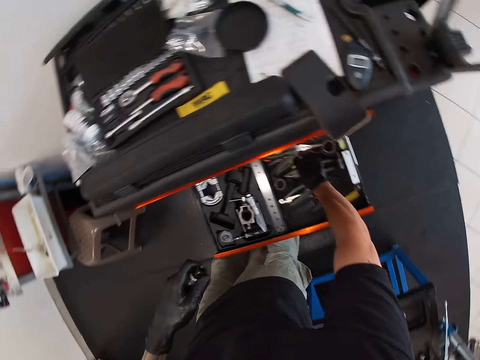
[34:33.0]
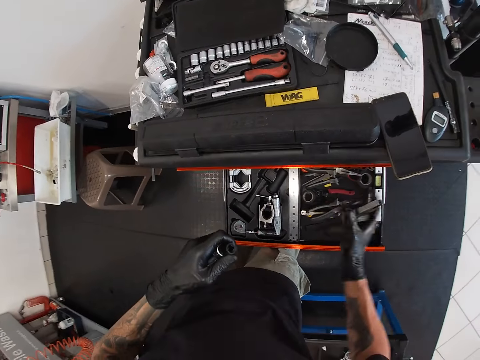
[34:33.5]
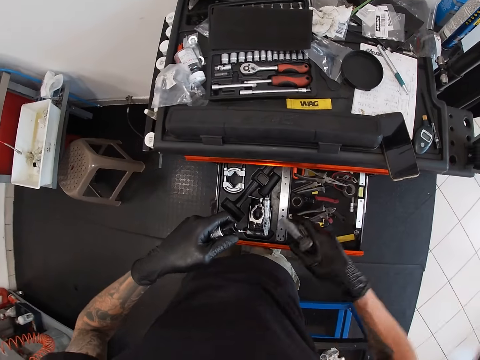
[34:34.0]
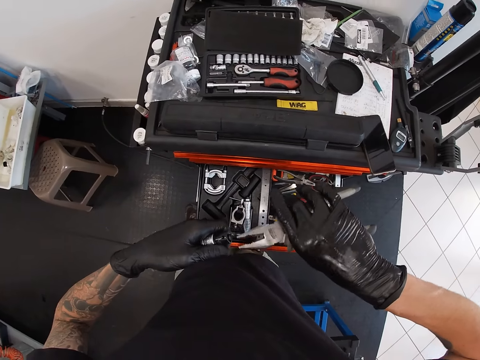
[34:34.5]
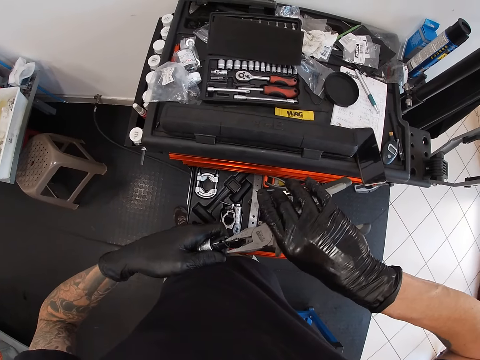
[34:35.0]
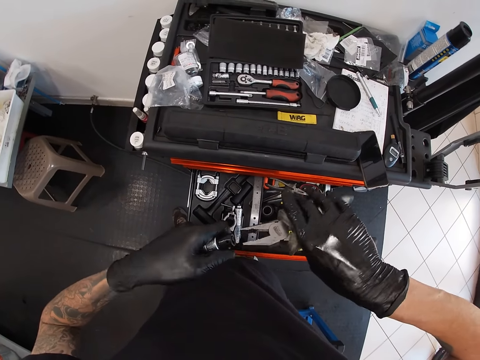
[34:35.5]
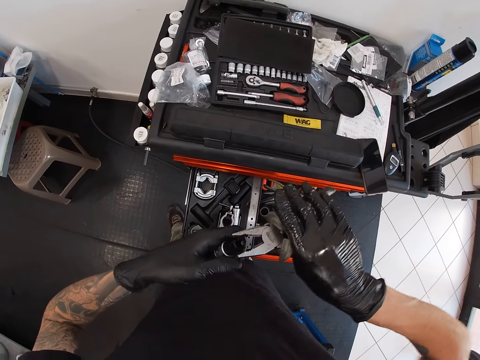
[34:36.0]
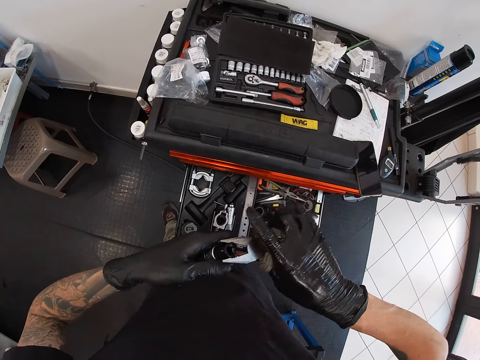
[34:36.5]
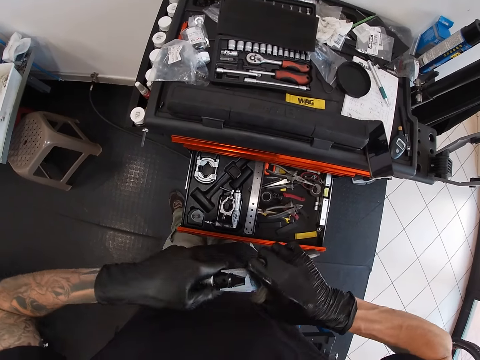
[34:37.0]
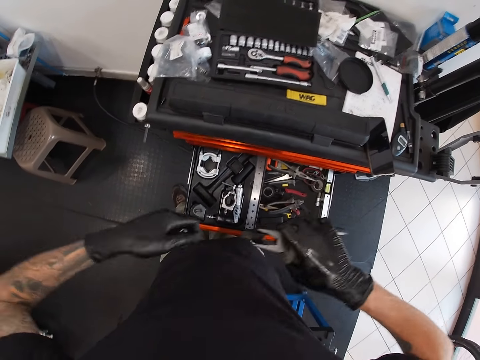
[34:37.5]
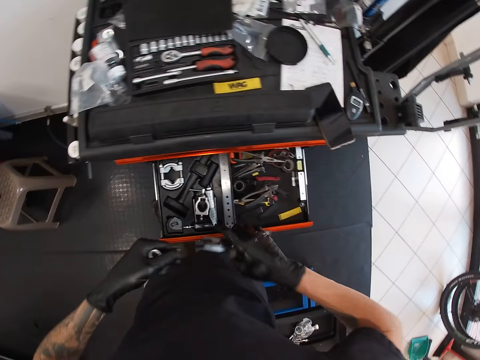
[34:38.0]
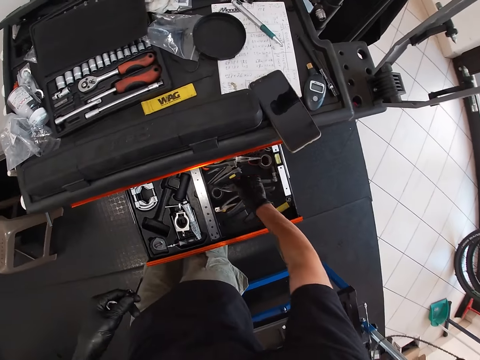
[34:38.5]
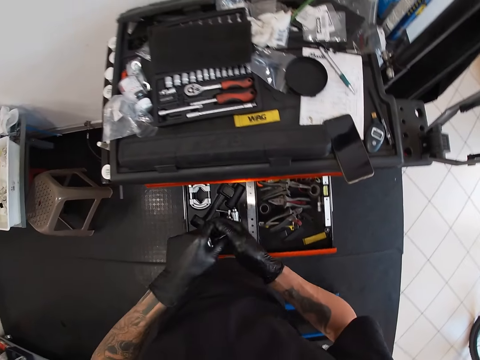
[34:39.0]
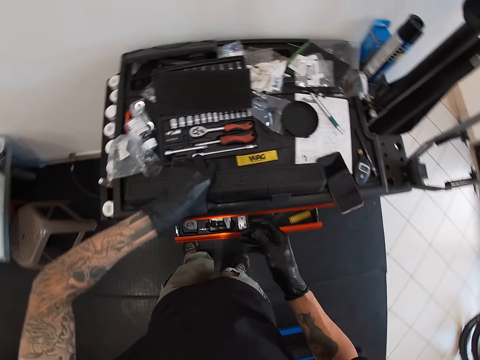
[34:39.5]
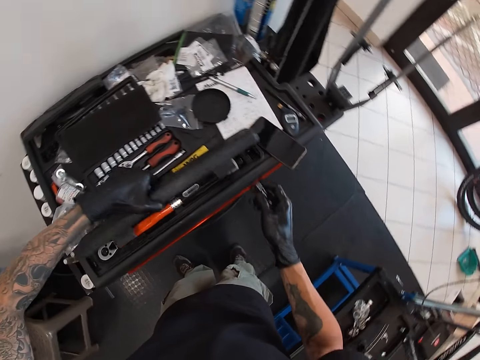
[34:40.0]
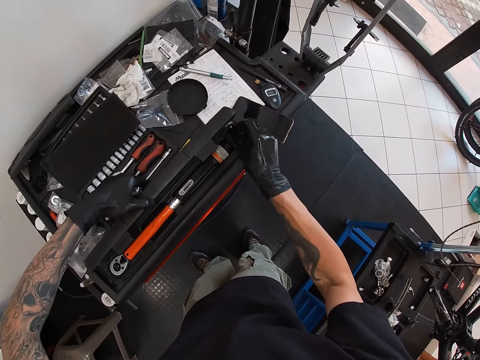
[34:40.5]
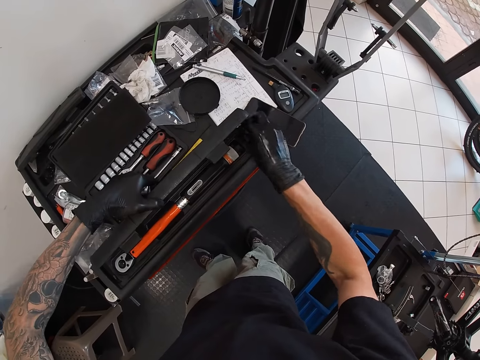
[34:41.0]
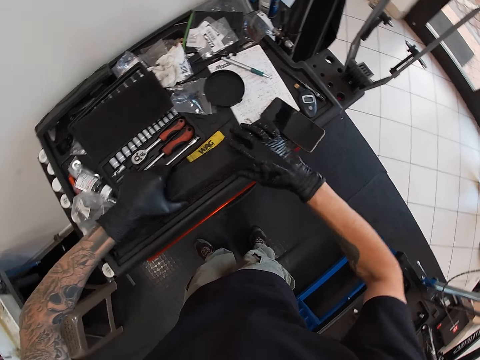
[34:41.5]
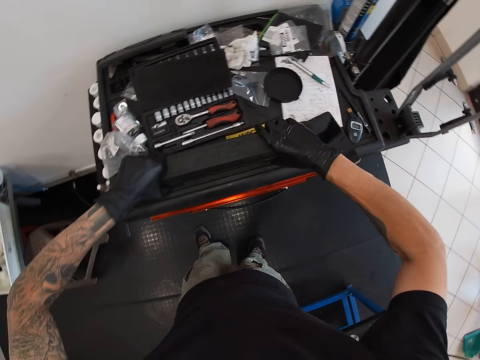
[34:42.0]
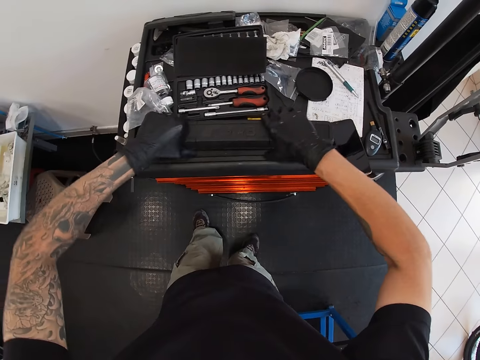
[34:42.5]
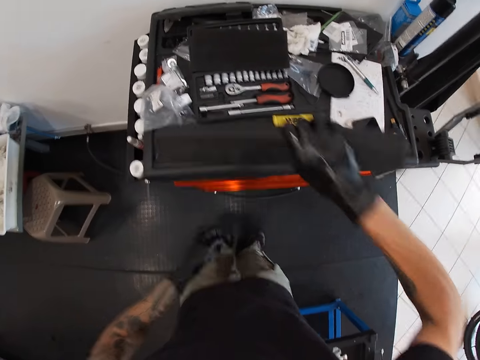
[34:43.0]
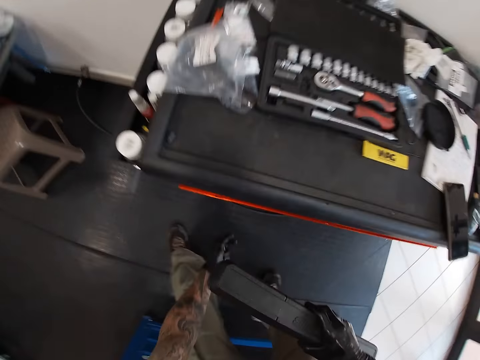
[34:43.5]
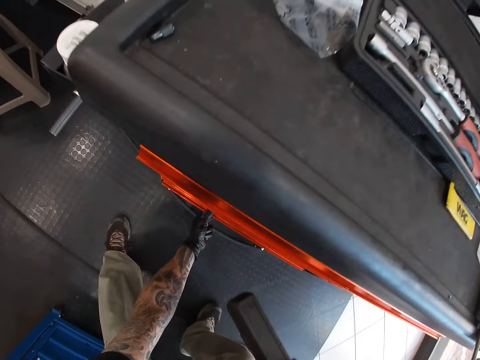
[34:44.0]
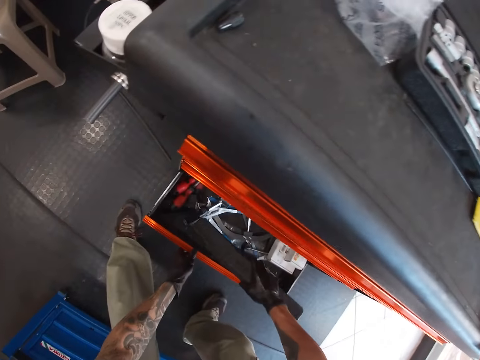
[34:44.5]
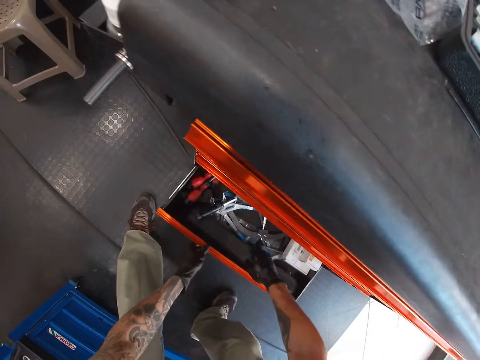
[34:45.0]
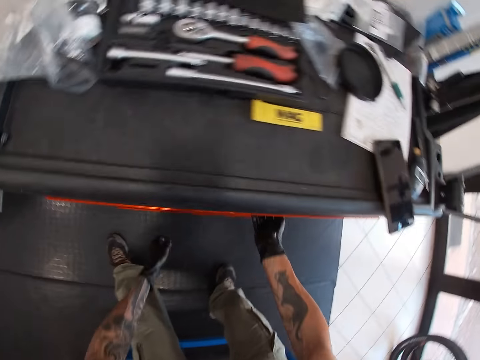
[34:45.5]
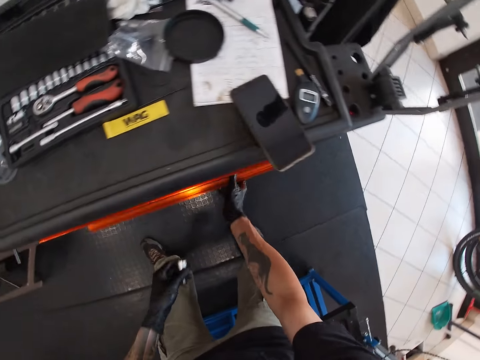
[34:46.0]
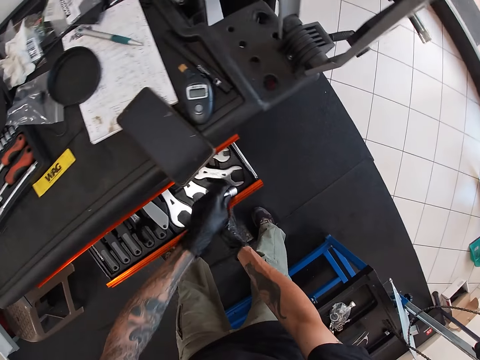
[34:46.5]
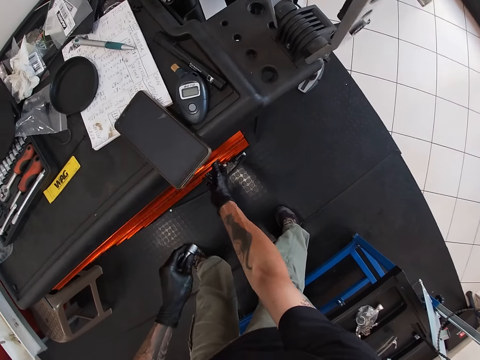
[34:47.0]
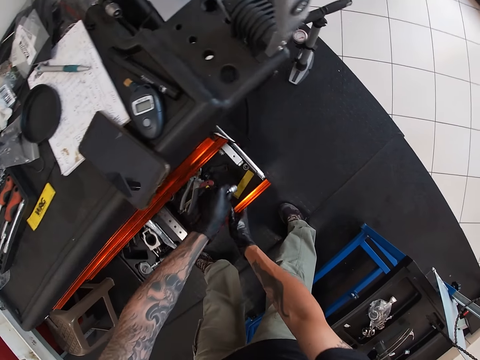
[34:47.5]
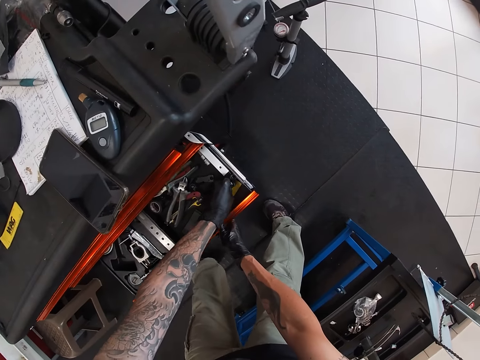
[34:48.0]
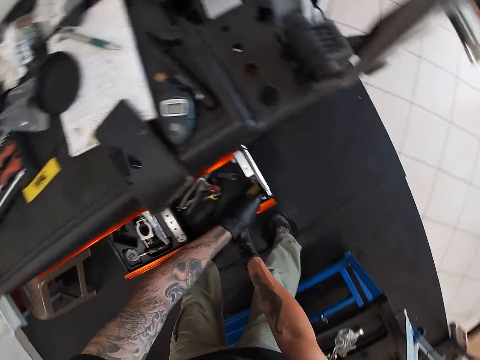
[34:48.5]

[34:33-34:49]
The camera wearer picks a plier from the tool drawer with his right hand. He detaches the hex sockets in his left hand with the plier in his right hand. He passes the hex socket in the plier to his left hand. He drops the plier in the tool drawer with his right hand. He passes a hex socket from his left hand to his right hand. He closes the drawer with his right leg. He opens the box on top of the tool drawer with his left hand. He drops the hex socket in his right hand into the box on top of the tool drawer. He closes the box on the table with both hands. He picks the box on top of the tool drawer with his right hand. He opens the drawer with his left hand. He drops the box in his right hand into the drawer. He closes the drawer with his left hand. He opens the drawer with his right hand. He closes the drawer with his left hand. He opens the drawer with his right hand. He drops the hex socket in his left hand into the drawer.

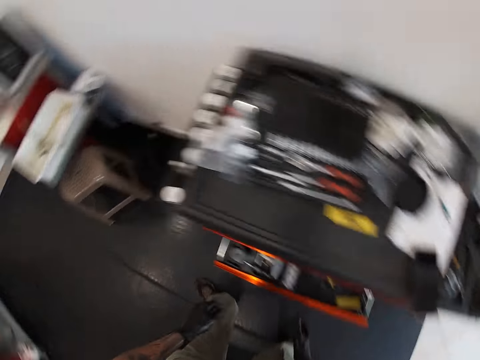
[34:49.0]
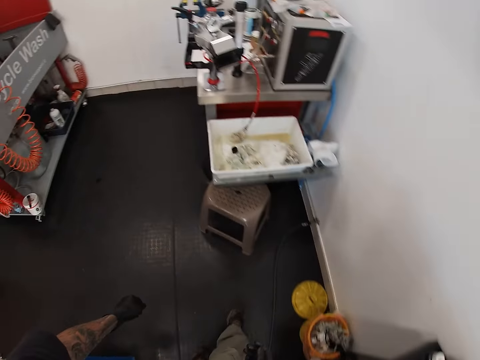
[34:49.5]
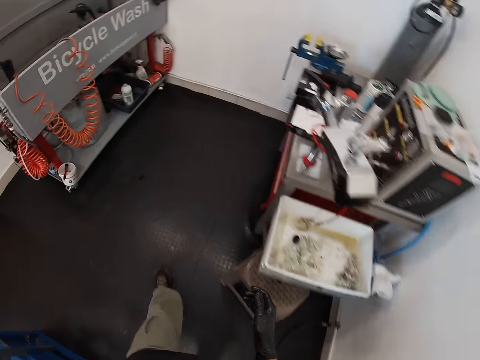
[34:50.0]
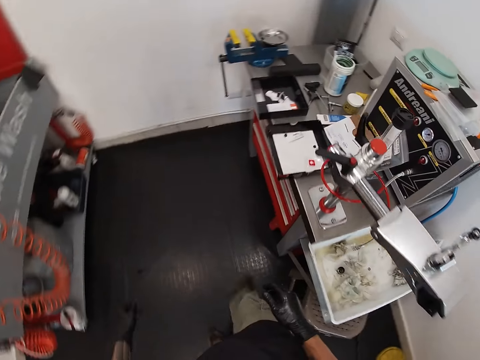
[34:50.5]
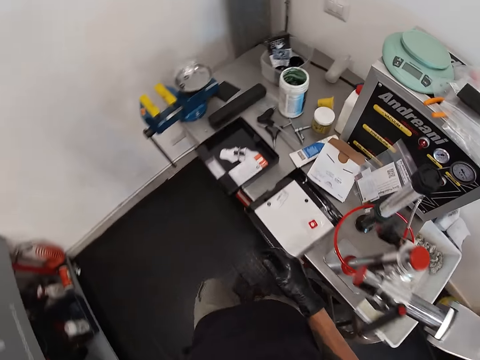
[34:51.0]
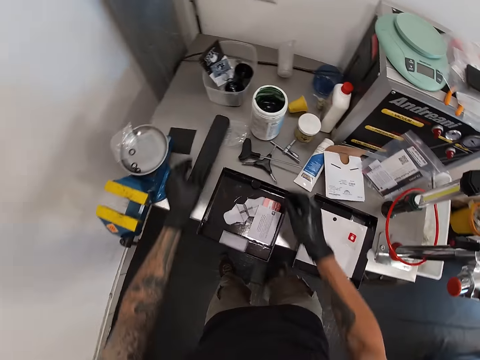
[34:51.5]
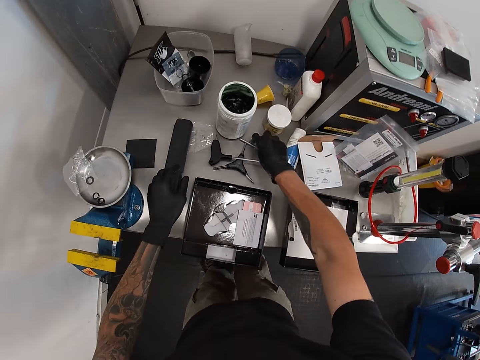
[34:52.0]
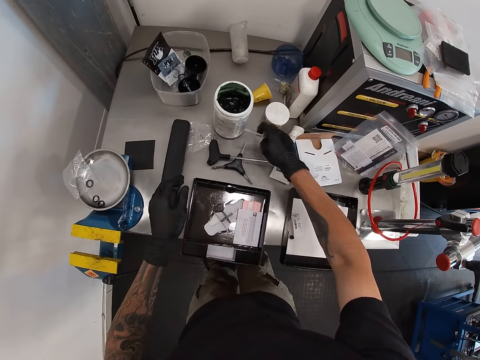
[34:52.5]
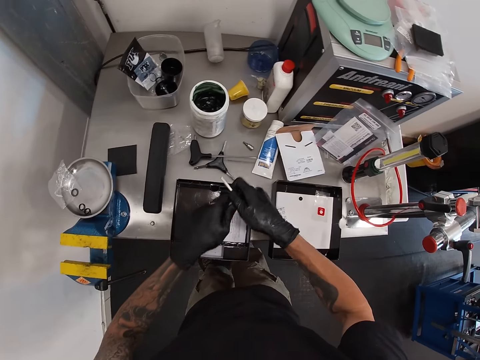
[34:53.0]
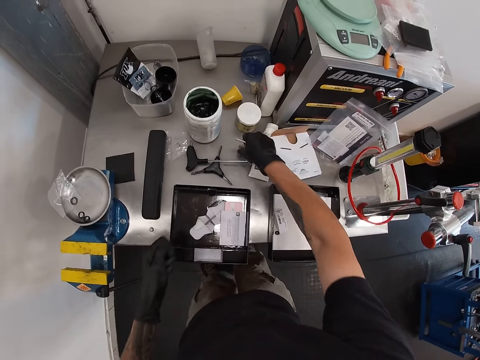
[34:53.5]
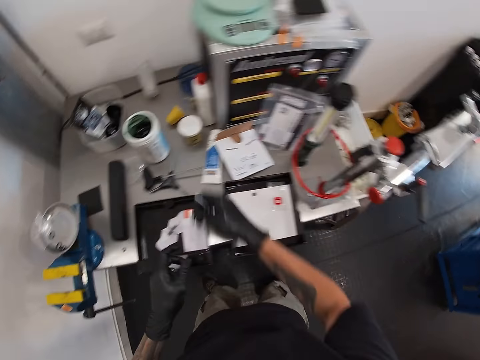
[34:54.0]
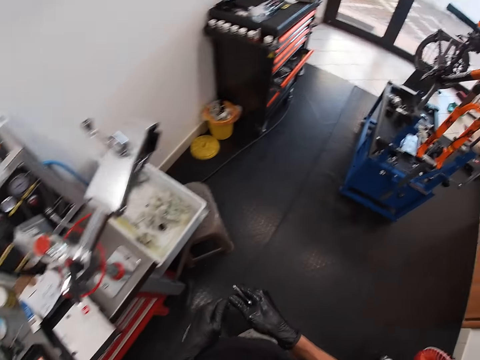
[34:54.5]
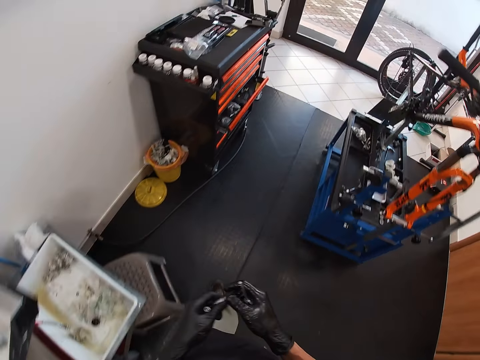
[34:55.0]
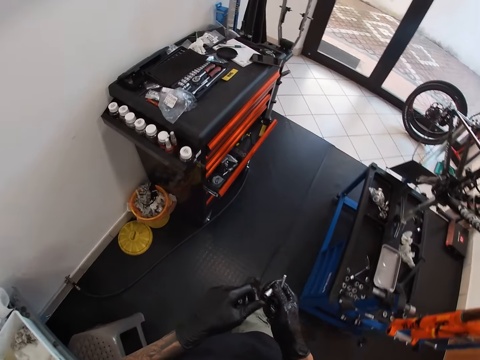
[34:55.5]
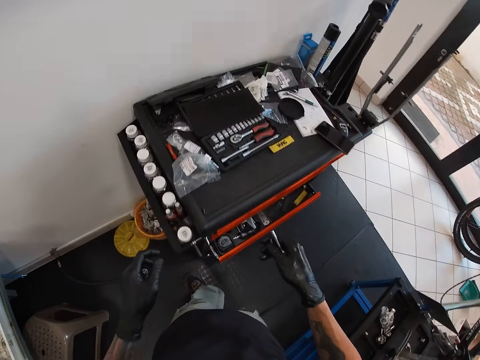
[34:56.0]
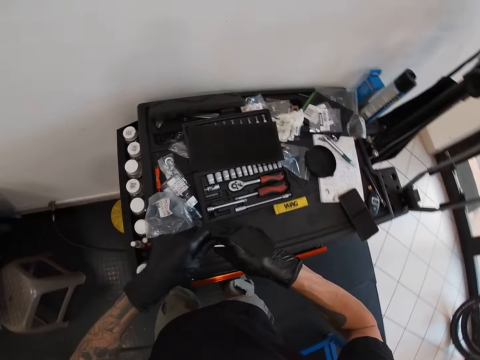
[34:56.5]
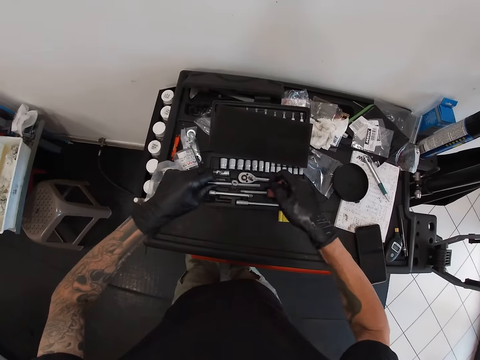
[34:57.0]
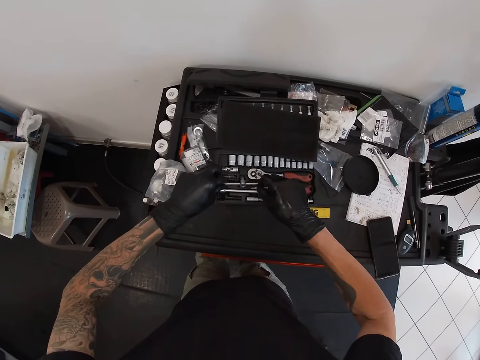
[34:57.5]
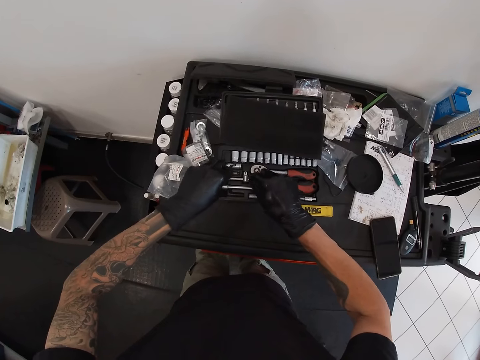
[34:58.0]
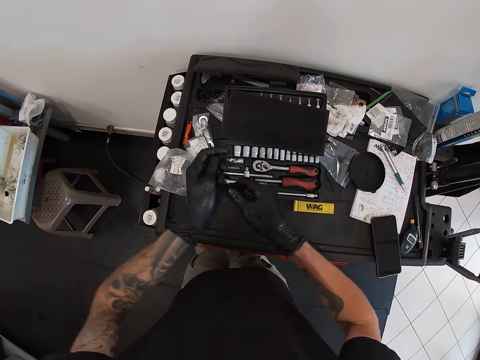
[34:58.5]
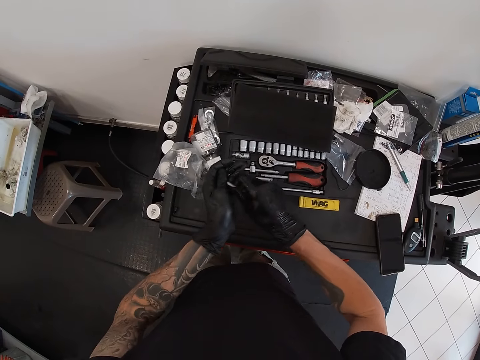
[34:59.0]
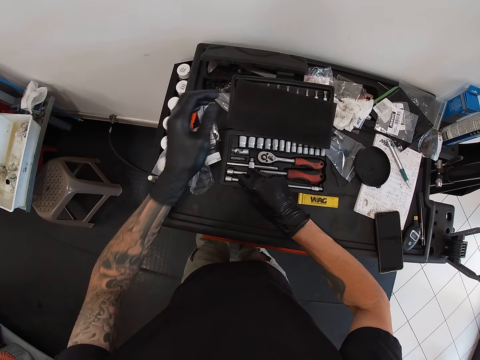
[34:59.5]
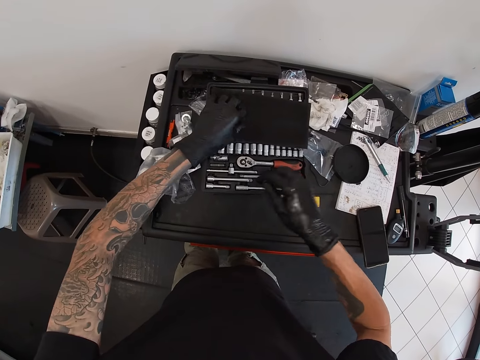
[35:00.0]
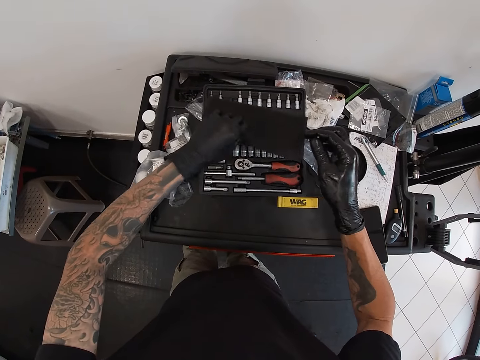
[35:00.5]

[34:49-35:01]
The camera wearer closes the drawer with his left hand. He walks on the floor. He picks a T-bar socket spanner from the table with his right hand. He detaches the T-bar socket spanner. He picks a hex socket from the table. He passes the hex socket in his right hand to his left hand. He walks on the floor. He passes the hex socket in his left hand to his right hand. He passes the T-bar socket spanner in his right hand to his left hand. He drops the T-bar socket spanner into a box on top of the tool drawer with both hands. He passes the bar of the T-bar socket spanner from his left hand to his right hand. He drops the bar of the T-bar socket spanner in the box on the tool drawer with his right hand. He picks a cloth in the box on the tool drawer with his left hand.
